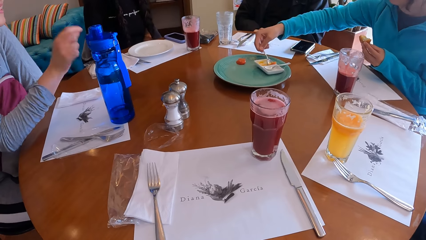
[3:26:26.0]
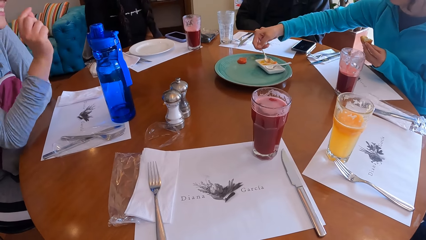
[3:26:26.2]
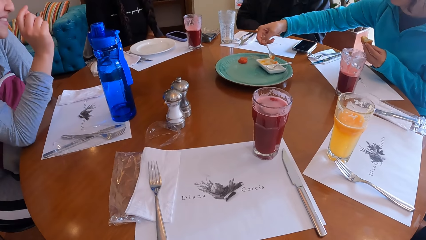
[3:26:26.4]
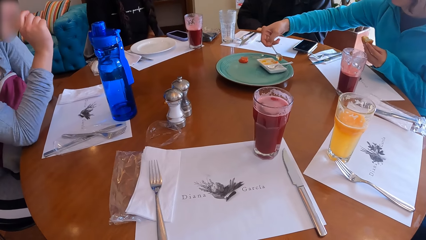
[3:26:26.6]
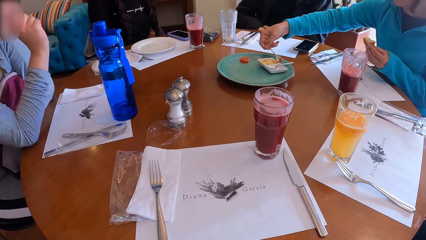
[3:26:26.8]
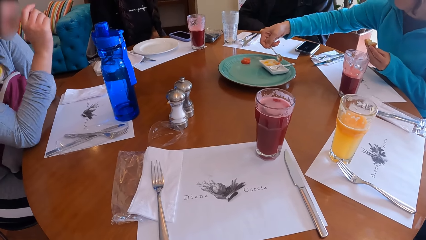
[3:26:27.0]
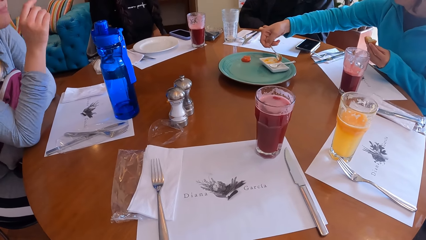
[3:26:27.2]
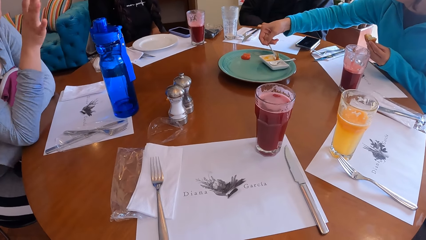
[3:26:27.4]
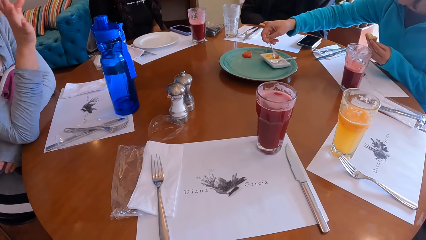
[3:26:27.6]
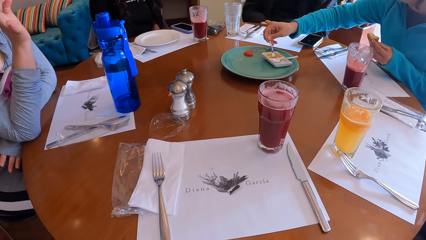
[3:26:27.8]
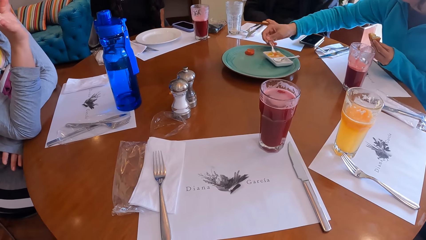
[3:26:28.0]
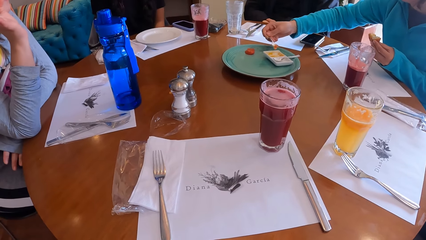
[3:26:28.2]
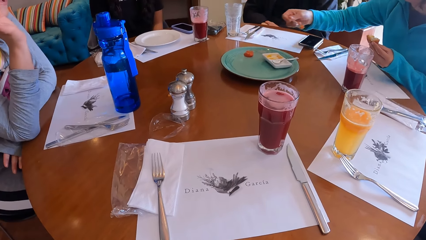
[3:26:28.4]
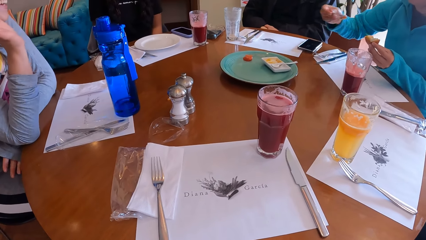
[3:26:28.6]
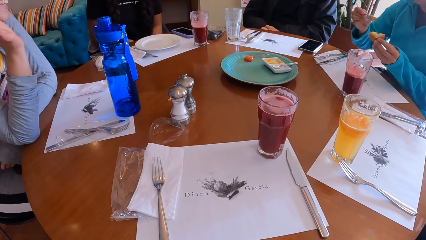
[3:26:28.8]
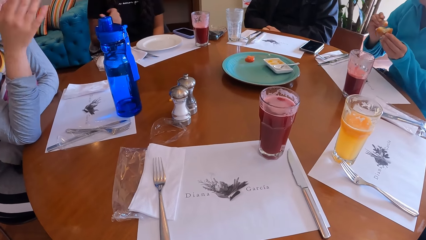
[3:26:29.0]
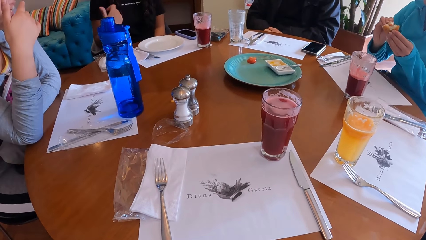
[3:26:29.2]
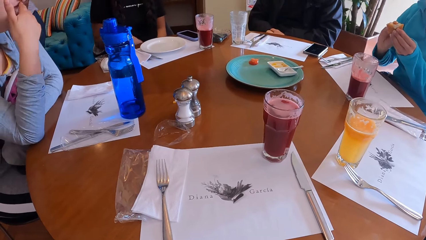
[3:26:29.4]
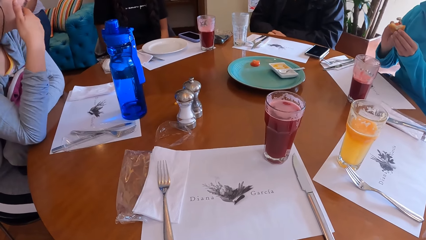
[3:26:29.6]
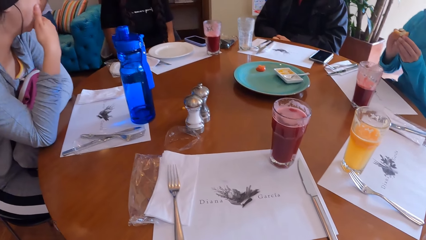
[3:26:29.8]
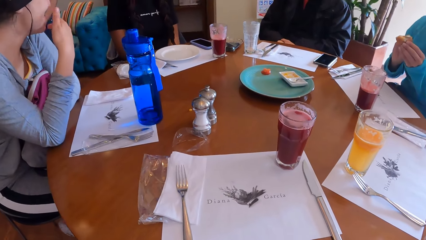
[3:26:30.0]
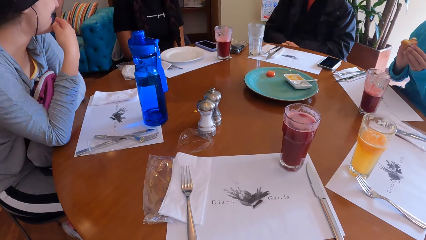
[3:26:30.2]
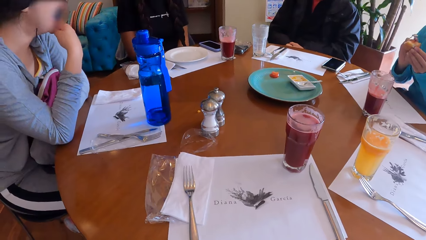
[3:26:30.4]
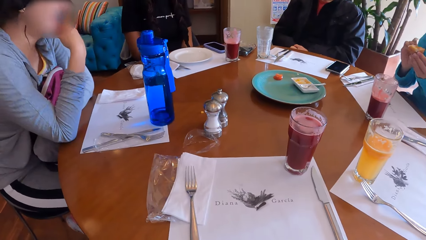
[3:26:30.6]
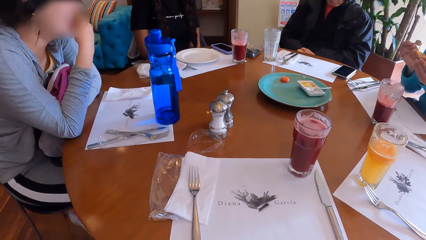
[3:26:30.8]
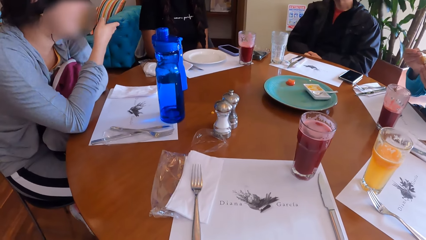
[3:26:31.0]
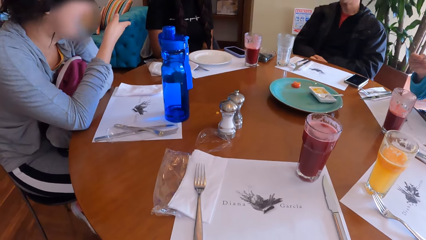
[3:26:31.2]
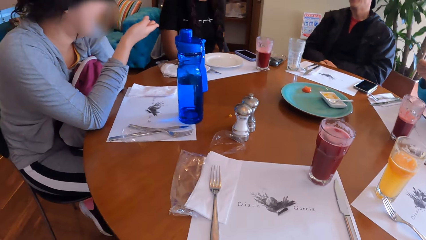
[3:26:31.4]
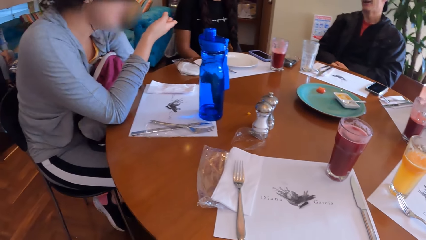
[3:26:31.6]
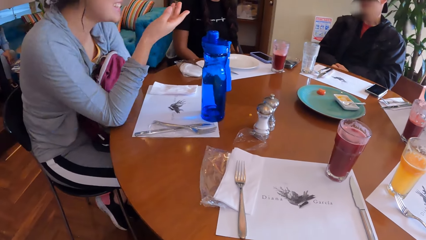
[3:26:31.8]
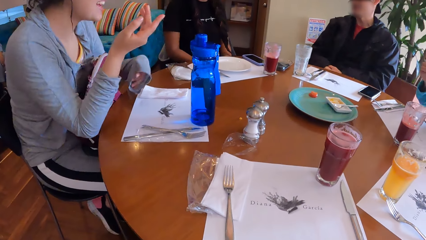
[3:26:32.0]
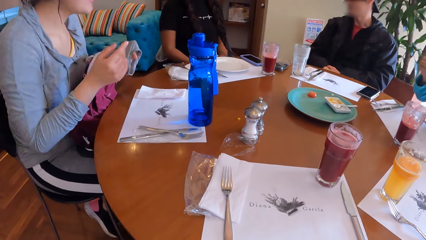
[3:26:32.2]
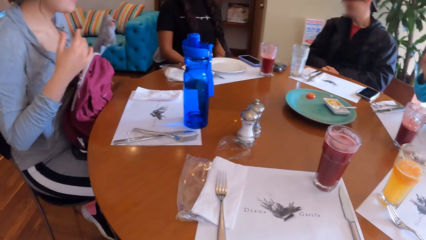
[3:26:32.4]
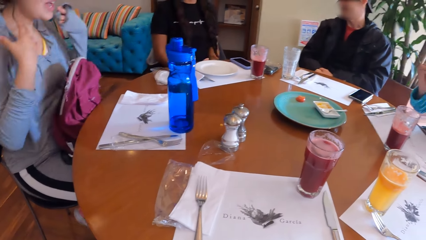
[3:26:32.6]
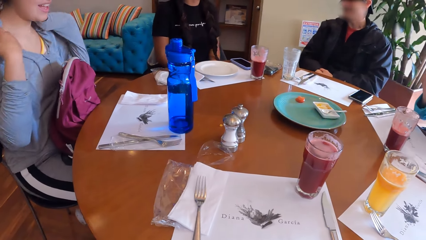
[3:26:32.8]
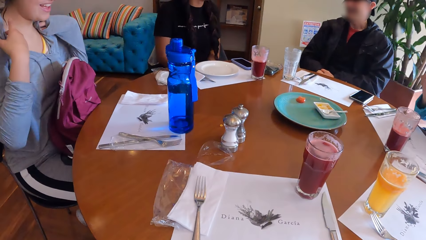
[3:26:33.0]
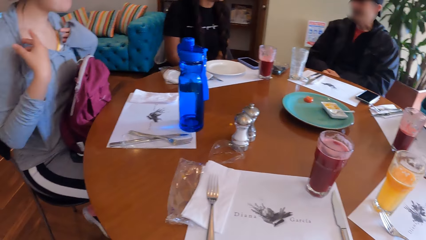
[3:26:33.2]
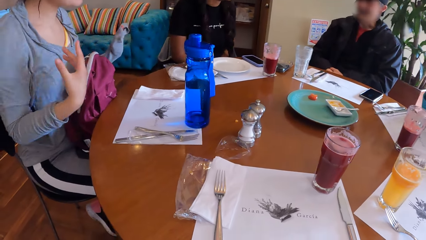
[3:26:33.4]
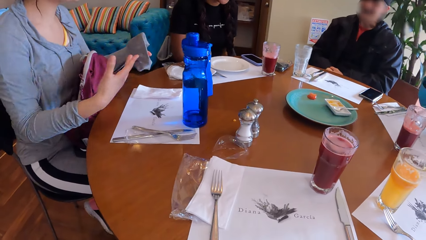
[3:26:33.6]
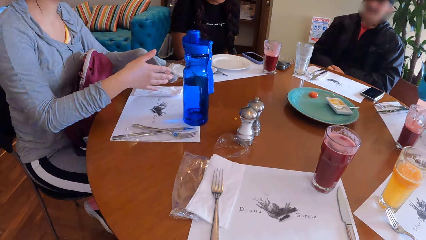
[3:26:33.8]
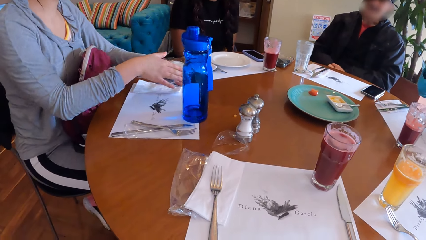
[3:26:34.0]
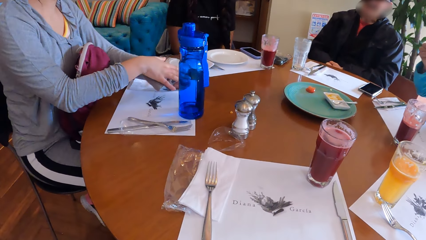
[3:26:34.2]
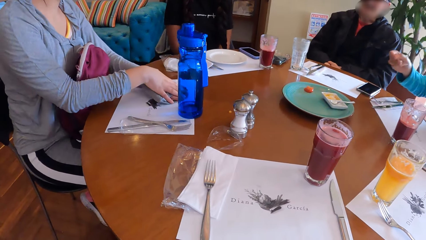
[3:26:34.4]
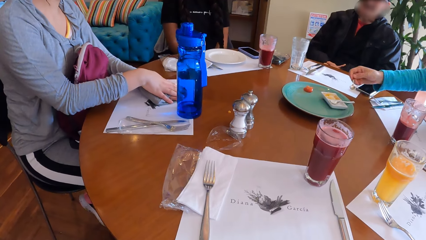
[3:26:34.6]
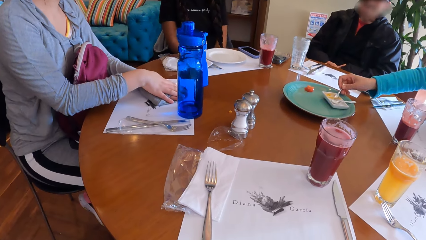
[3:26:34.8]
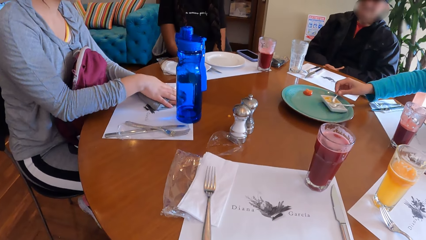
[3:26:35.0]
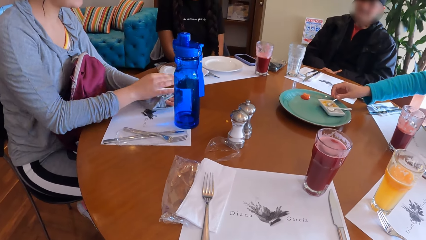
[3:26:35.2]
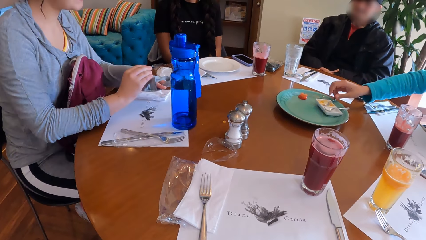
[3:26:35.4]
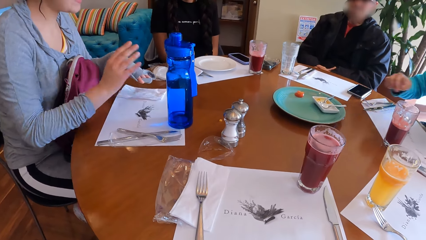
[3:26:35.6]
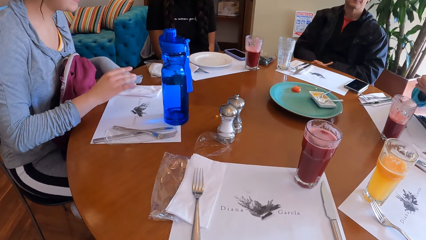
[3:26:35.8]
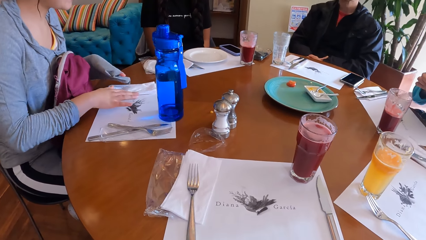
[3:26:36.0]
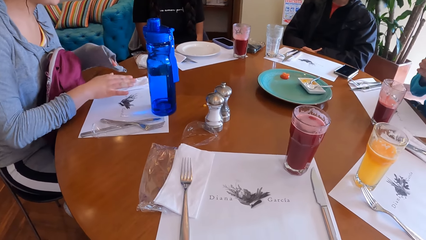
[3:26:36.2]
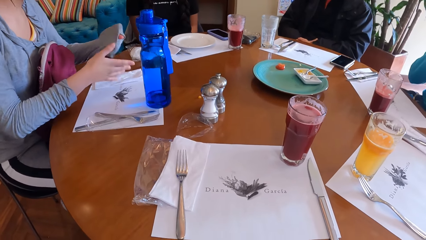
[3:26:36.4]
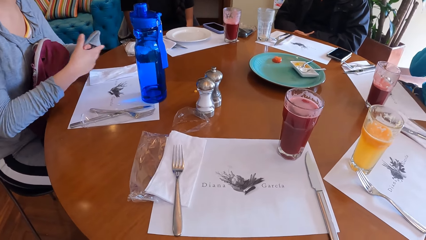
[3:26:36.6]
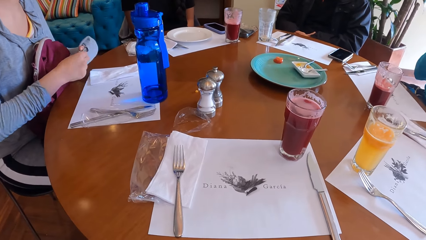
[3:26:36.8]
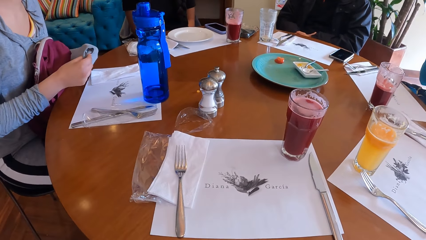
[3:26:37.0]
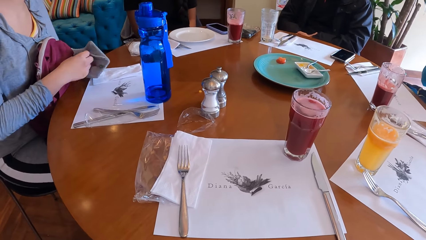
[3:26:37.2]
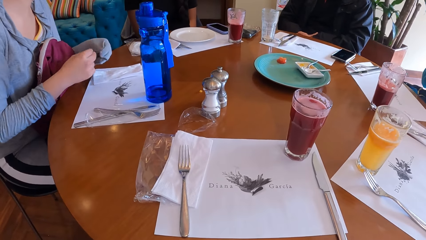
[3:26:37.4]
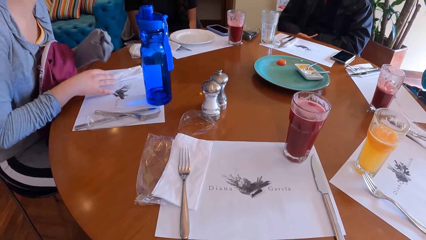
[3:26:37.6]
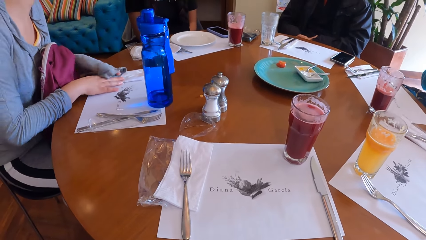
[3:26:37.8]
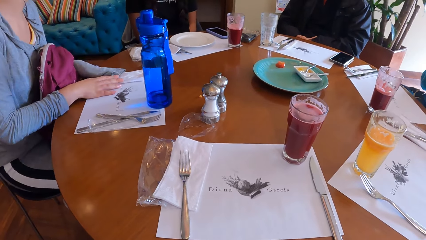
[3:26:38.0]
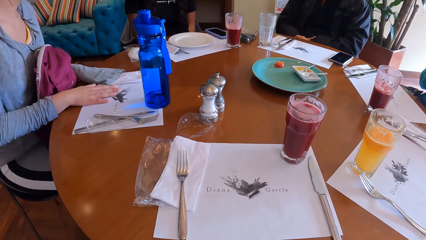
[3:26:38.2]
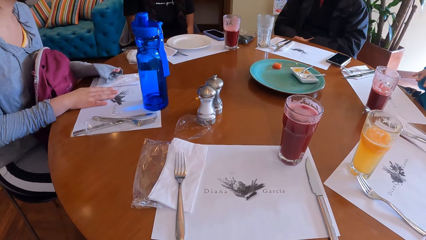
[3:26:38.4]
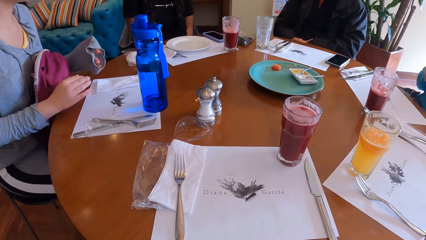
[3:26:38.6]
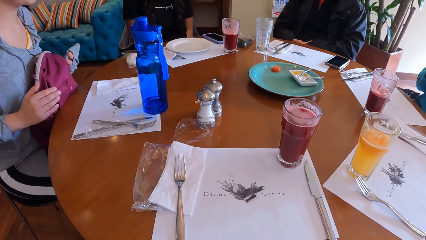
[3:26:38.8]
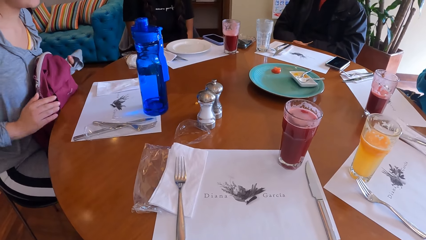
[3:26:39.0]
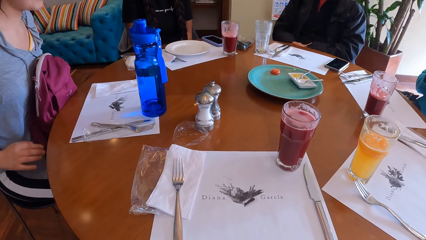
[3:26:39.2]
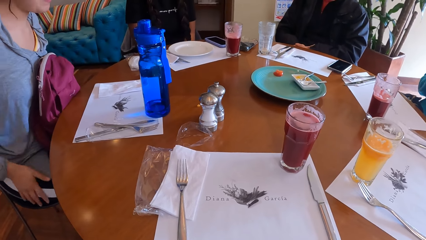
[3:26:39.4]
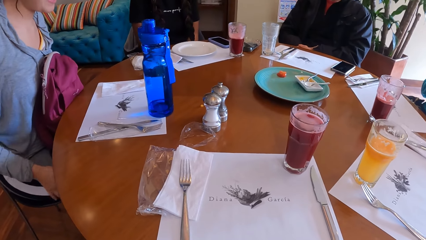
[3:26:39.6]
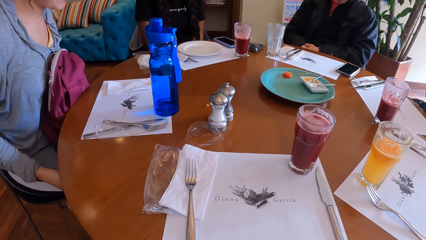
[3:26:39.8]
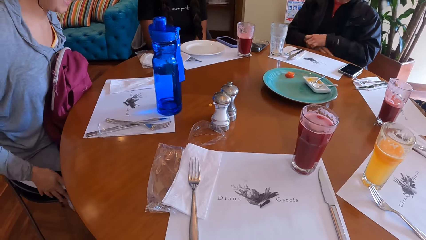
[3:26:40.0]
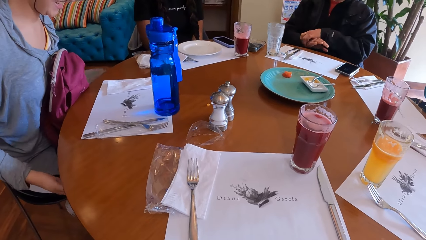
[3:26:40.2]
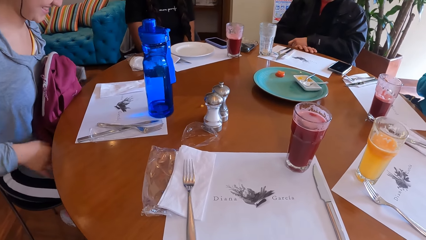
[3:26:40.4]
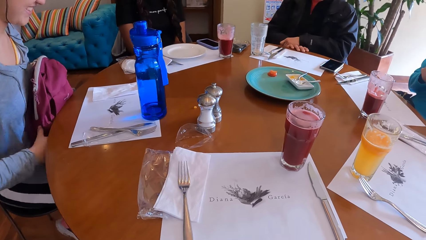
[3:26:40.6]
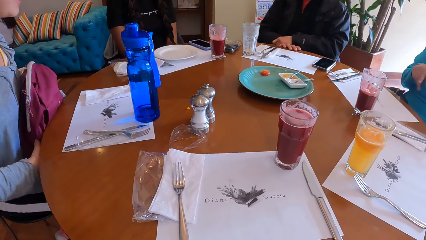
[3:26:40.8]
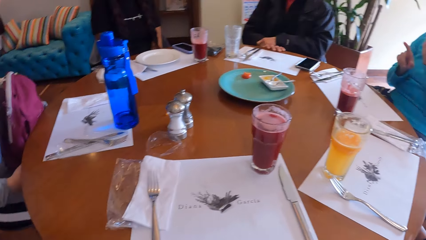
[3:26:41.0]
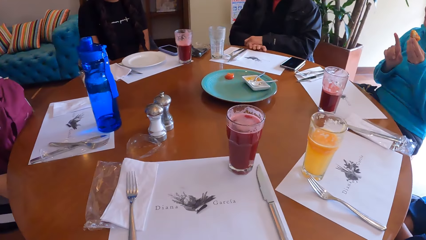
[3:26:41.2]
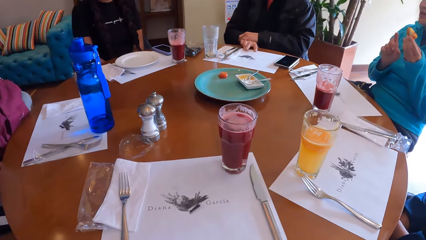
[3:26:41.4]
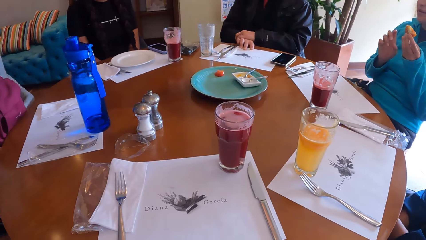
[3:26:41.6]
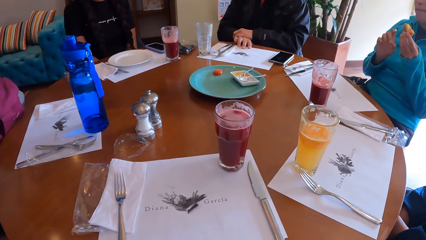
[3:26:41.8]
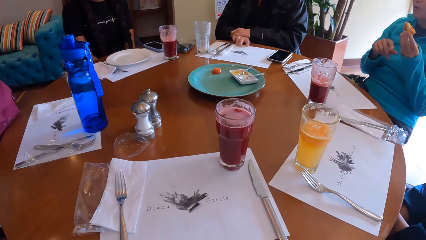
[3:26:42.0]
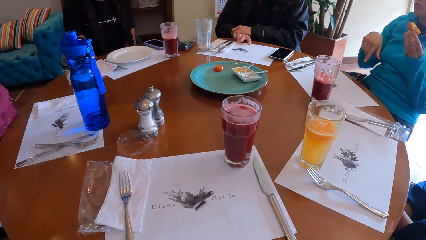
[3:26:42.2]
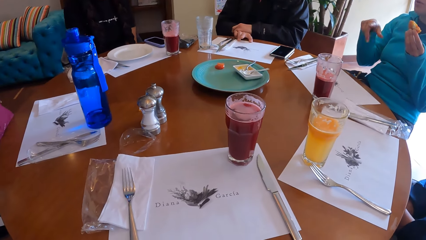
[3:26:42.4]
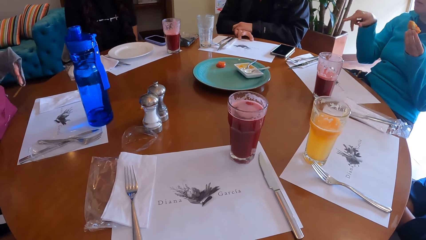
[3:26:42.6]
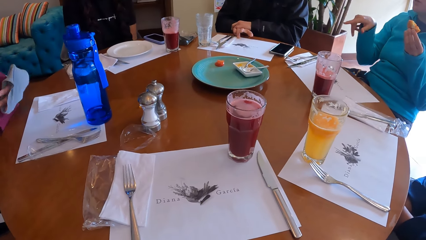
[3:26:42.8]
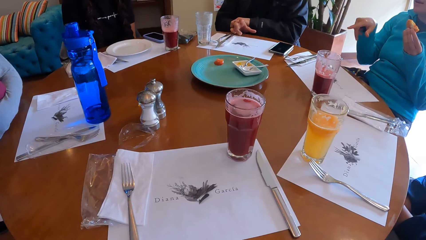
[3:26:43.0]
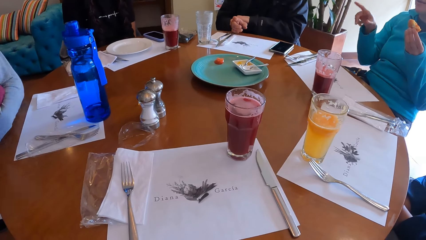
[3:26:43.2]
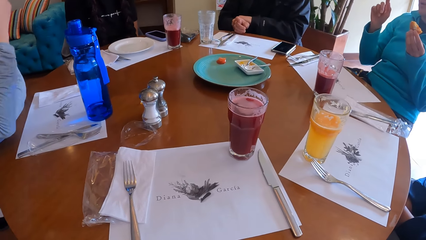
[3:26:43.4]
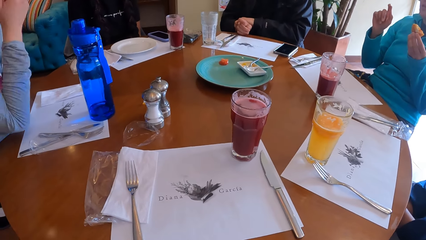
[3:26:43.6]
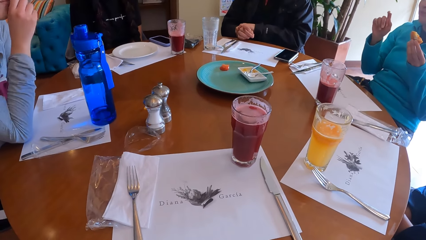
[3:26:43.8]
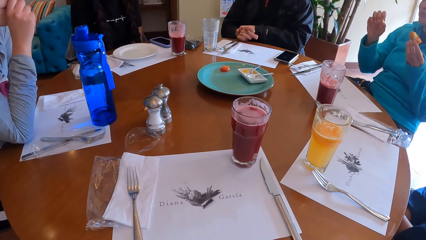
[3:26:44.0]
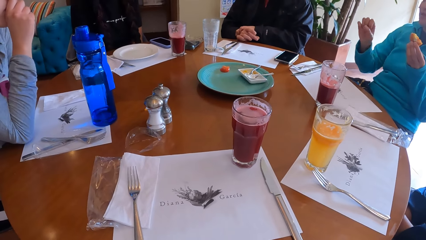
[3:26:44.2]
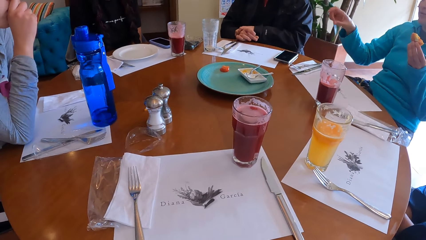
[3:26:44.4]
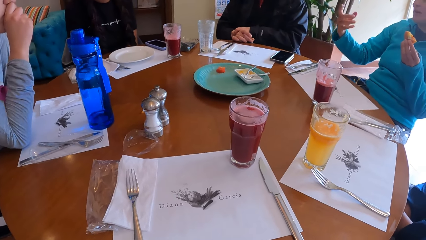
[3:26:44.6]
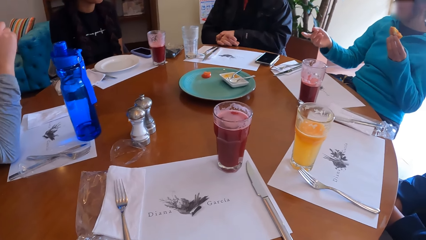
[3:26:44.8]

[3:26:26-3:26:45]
A man talks to another man. A third man applies cream on the potato. A woman puts the spoonful of sauce in her right hand on the cheese ball in her left hand. Another woman touches her face with her right hand. The second woman gesticulates with her right hand, and gesticulates with both hands. The first woman places the spoon in her right hand on the plate on the table. The camera wearer looks around the table. The first man talks to the second man. A fourth man places his right hand on the table. The first woman gesticulates with her right hand. A fifth man talks to the third man.
